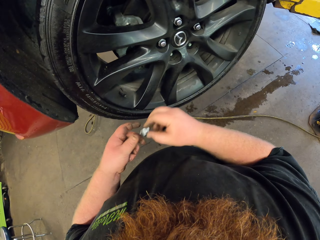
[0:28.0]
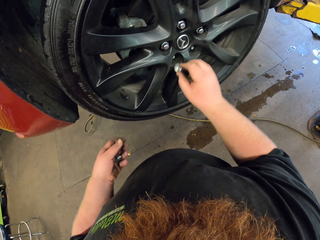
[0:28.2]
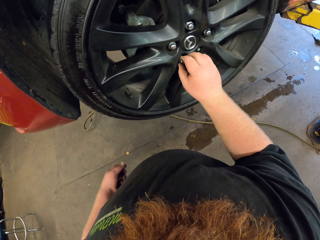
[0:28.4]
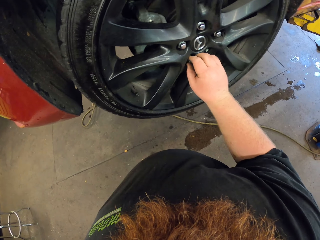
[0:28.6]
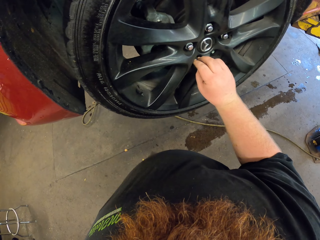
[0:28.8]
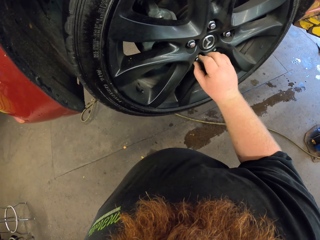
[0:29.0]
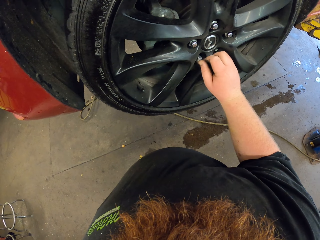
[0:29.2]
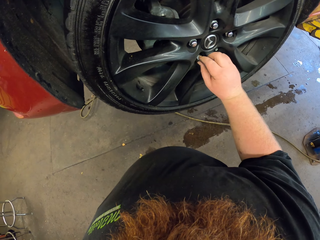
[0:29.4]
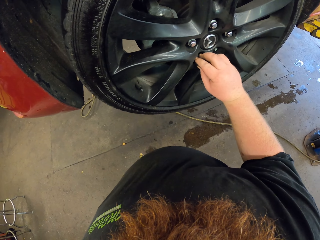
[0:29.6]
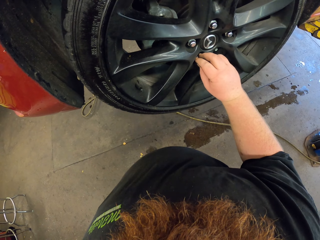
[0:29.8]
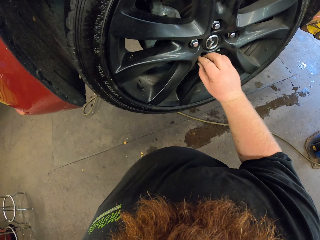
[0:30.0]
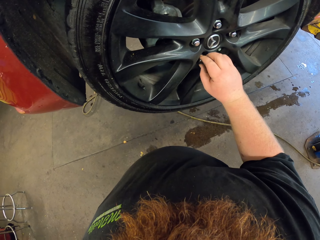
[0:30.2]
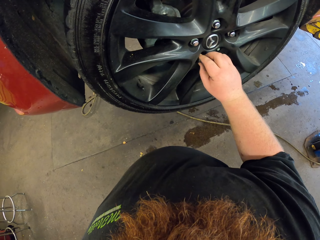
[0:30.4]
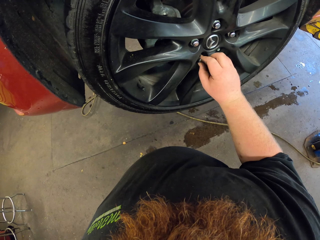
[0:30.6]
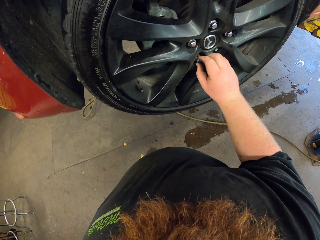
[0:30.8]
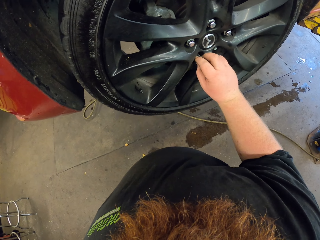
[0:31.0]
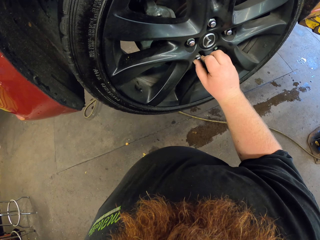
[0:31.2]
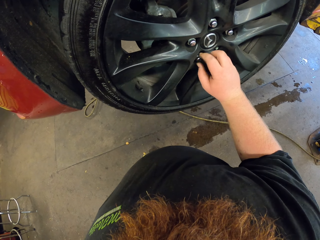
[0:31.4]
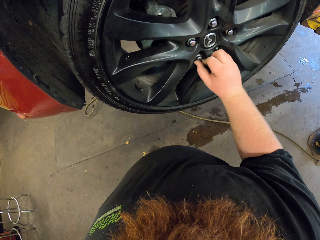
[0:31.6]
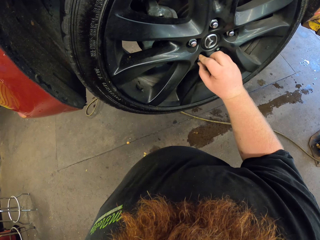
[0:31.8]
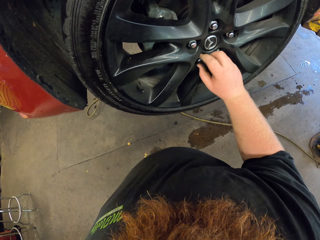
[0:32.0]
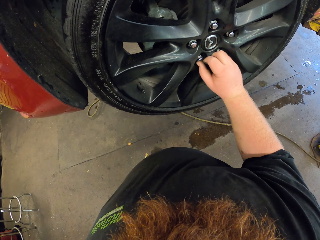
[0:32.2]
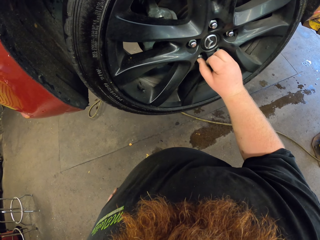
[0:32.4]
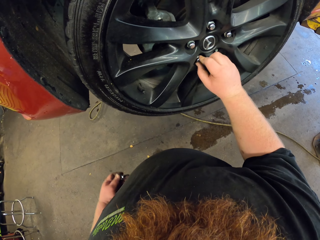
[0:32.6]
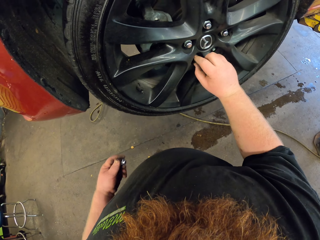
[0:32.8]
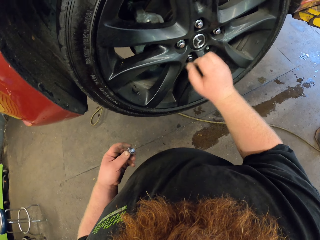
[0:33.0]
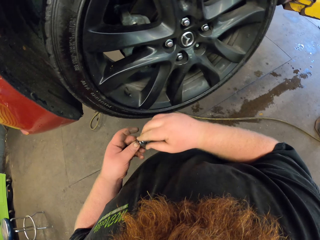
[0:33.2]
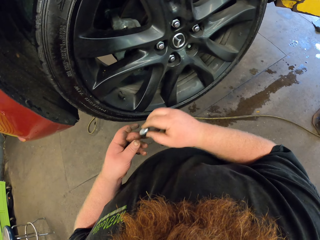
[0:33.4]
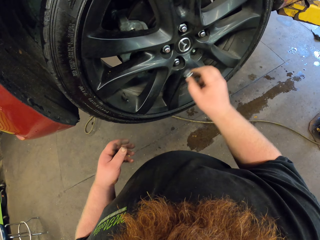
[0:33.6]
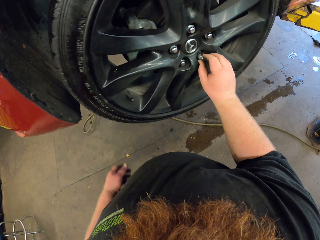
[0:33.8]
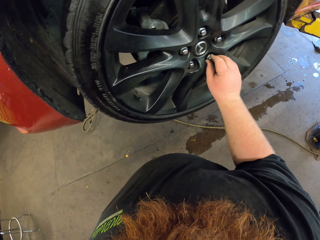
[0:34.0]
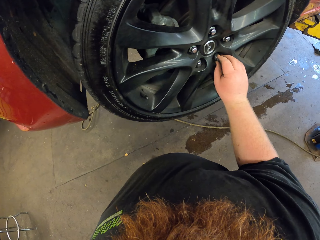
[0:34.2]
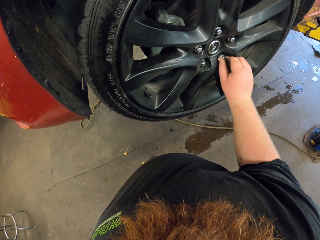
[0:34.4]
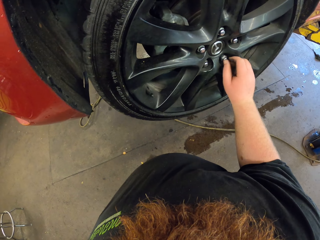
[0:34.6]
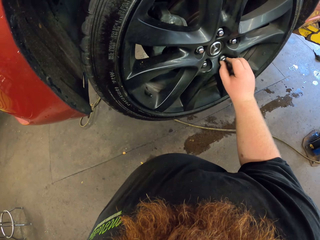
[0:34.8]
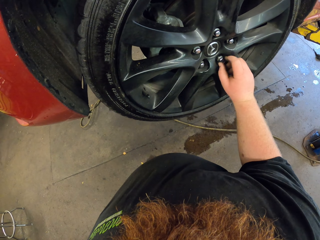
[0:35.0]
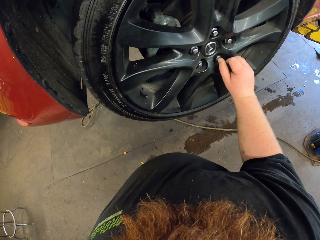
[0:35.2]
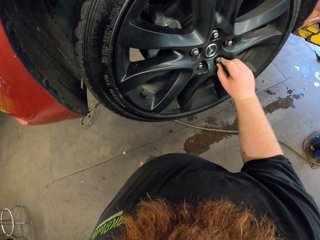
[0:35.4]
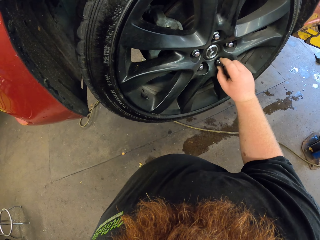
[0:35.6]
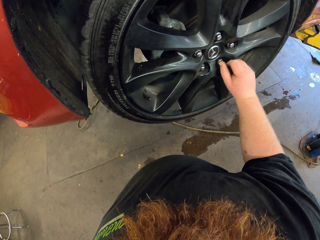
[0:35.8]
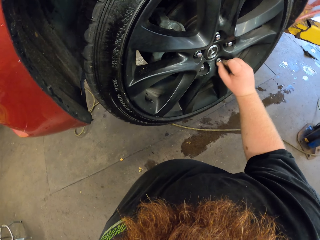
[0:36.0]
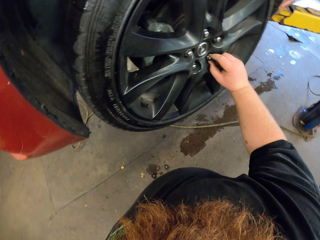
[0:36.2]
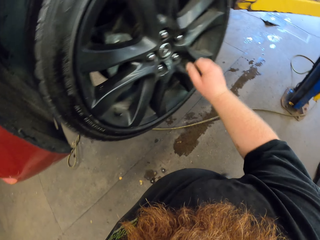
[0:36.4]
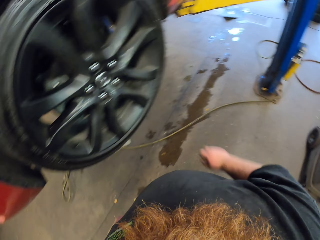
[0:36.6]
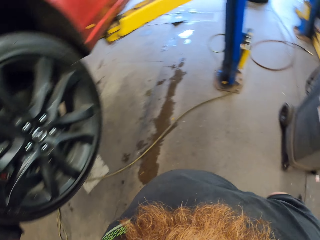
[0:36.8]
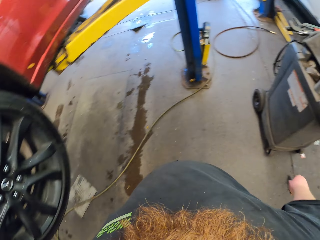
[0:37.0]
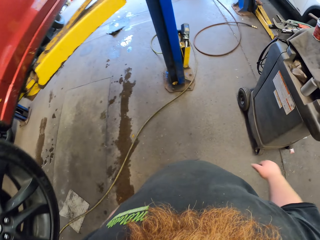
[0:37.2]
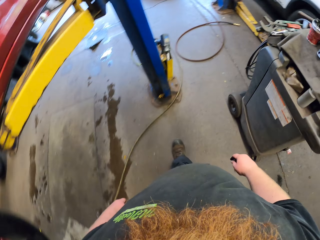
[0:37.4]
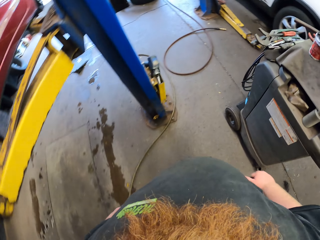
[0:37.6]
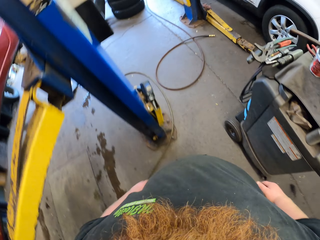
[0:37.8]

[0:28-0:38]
The camera wearer takes a nut. He carries the screws in his left hand and puts the screws on the tire. He adjusts the nut on the bolt. He tightens the screws with his right hand. He carries the screws in his left hand. He takes a nut. He puts the screws on the tire. He adjusts the nut by hand. He tightens the screws with his right hand. He walks in the garage.

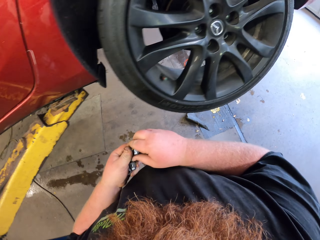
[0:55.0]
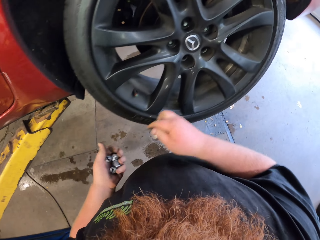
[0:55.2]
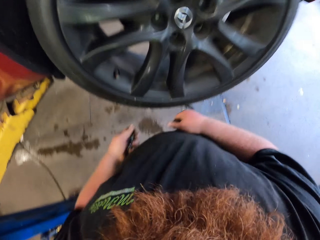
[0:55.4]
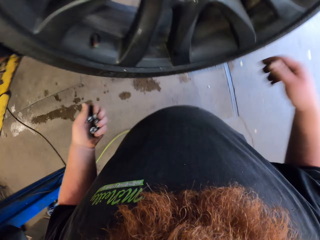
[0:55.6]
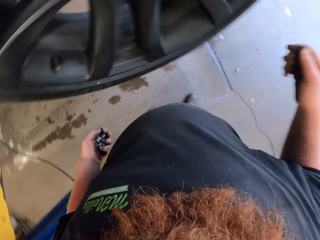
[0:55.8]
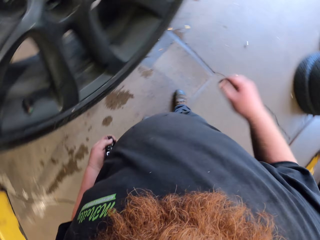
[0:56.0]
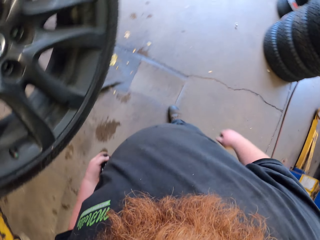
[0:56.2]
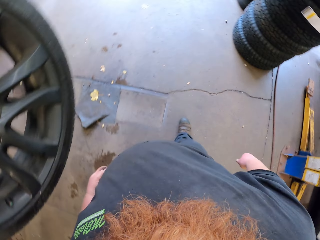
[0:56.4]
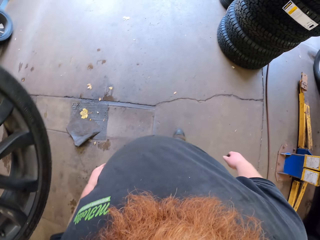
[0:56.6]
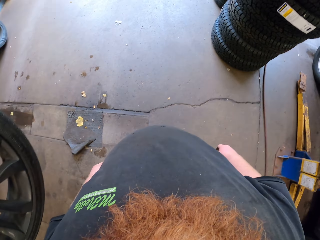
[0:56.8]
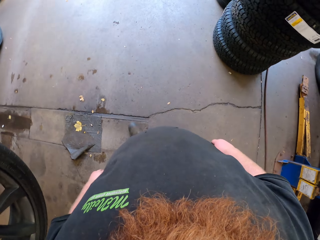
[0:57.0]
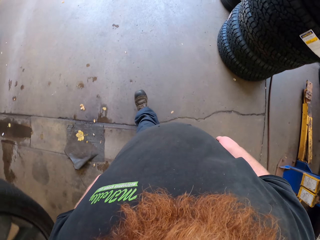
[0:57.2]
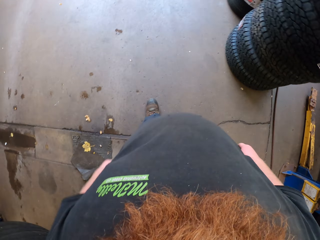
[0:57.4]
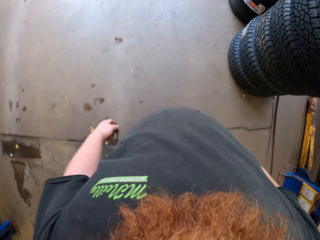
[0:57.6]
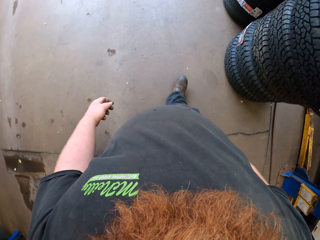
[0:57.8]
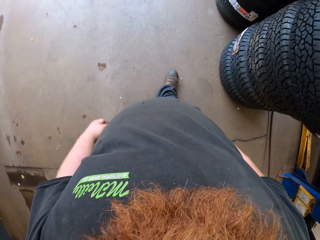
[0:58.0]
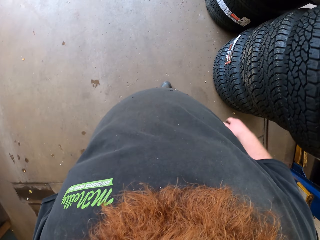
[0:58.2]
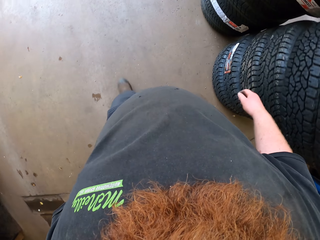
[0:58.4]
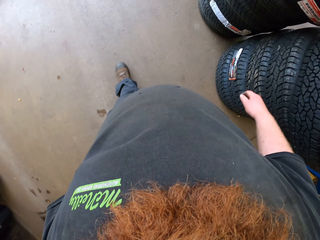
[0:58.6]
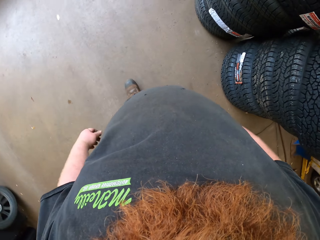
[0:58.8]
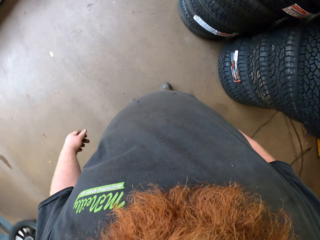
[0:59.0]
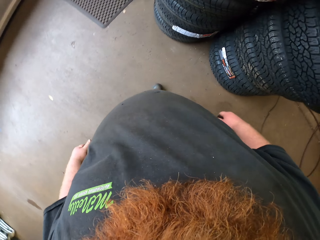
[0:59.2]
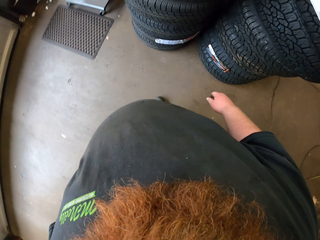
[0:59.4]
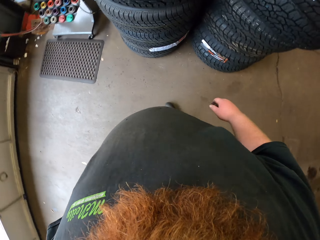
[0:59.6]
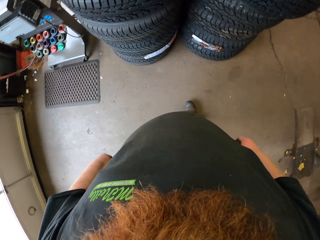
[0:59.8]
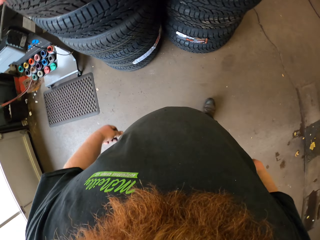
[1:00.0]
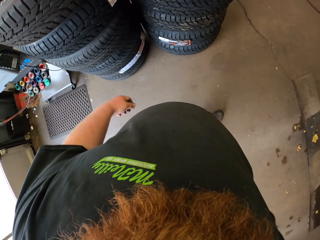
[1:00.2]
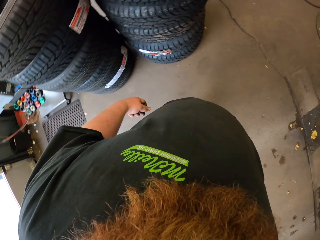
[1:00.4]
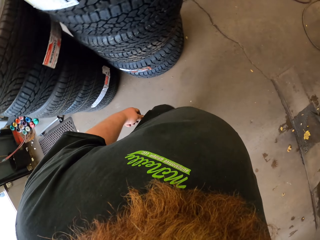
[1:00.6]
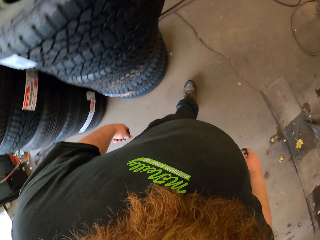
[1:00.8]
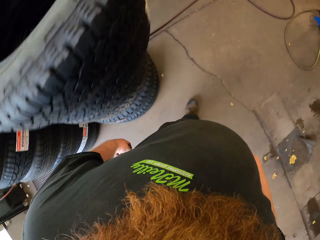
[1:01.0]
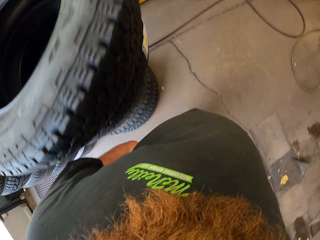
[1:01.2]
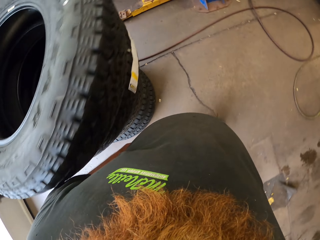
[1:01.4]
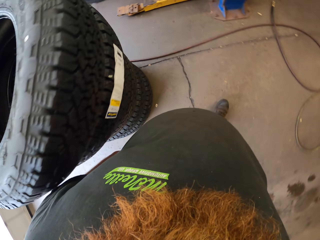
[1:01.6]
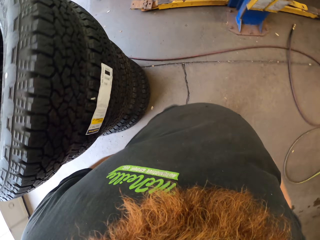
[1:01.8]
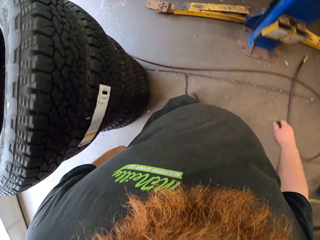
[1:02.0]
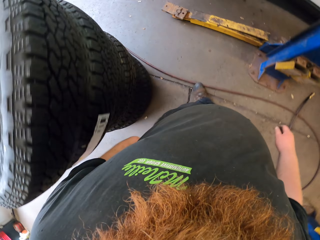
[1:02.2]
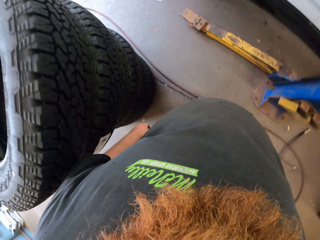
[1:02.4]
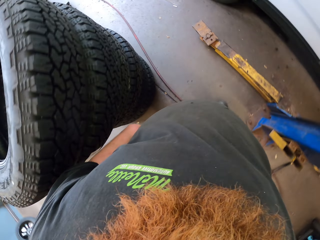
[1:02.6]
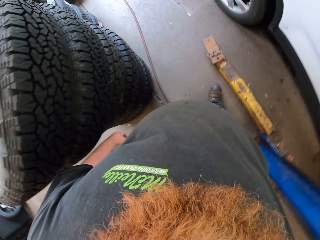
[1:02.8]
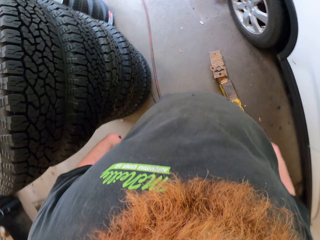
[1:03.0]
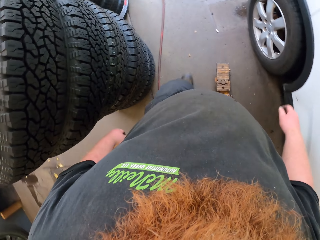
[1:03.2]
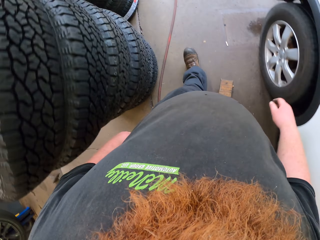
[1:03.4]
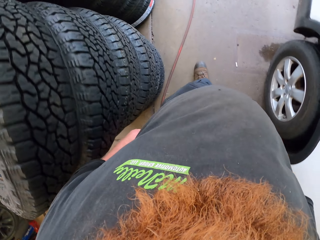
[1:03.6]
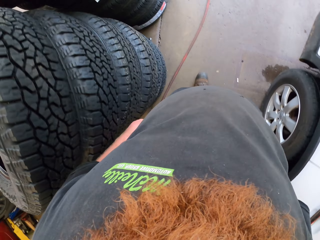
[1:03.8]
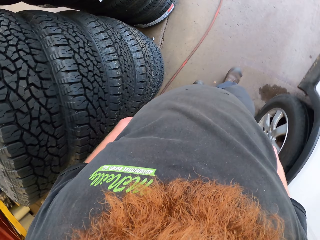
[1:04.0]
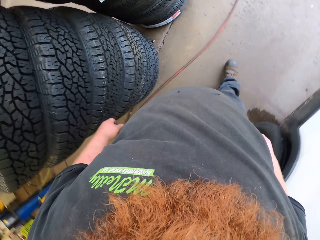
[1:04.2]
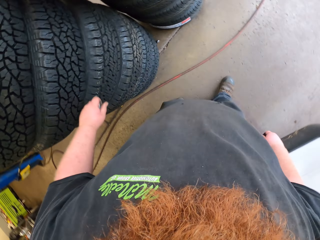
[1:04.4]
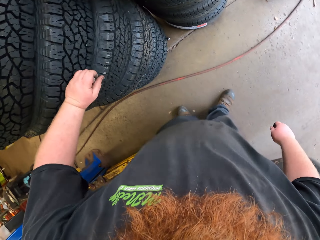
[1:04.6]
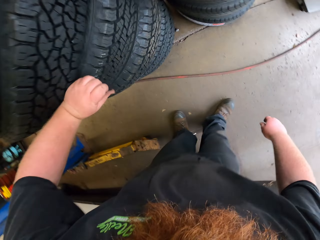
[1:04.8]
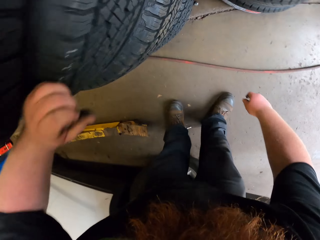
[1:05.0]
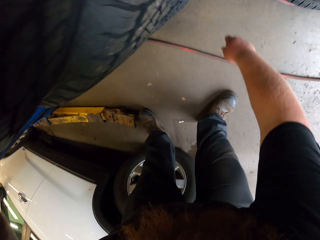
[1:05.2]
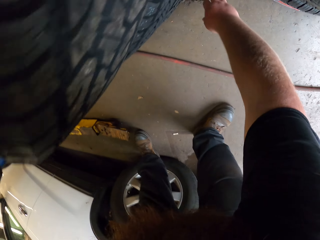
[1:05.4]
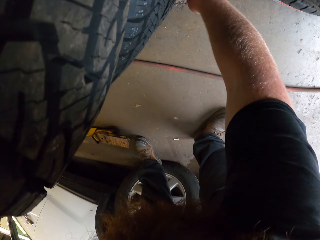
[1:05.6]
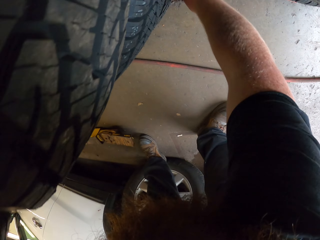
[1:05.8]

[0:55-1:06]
The camera wearer takes a nut from the left hand. He carries the screws in his left hand. He drops the nut. He walks in the garage.
